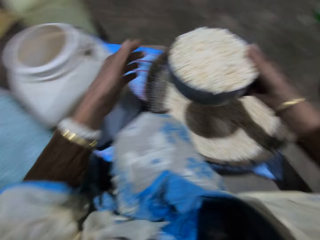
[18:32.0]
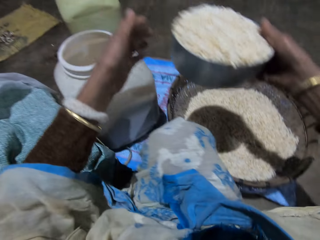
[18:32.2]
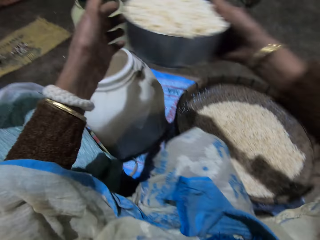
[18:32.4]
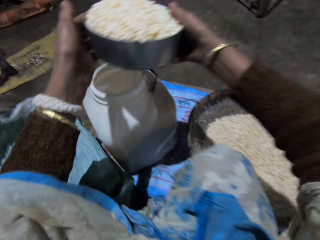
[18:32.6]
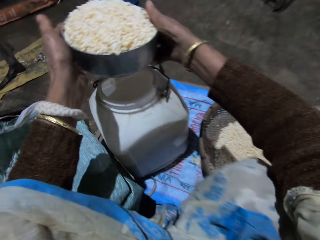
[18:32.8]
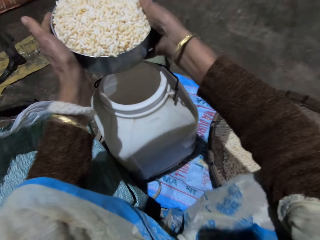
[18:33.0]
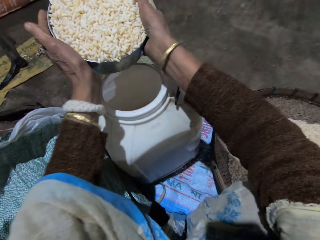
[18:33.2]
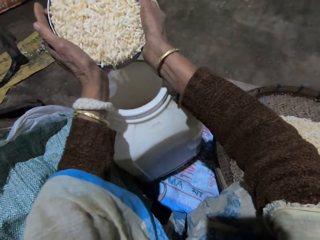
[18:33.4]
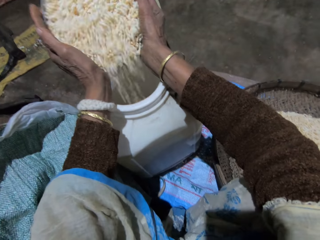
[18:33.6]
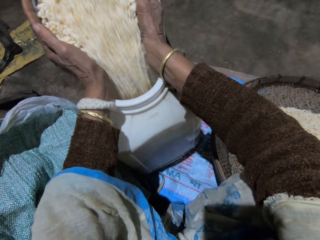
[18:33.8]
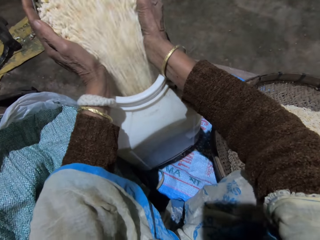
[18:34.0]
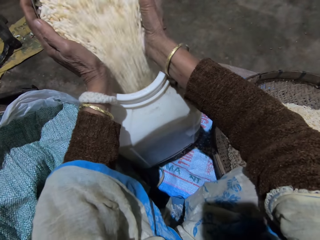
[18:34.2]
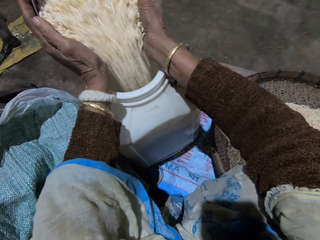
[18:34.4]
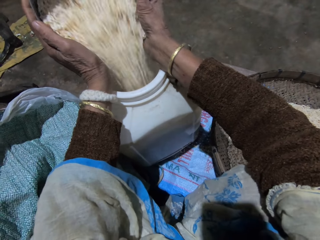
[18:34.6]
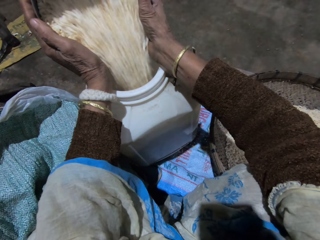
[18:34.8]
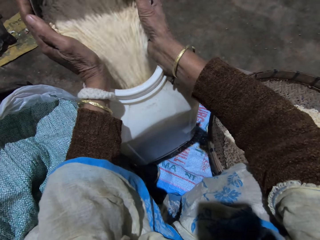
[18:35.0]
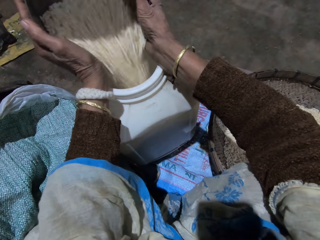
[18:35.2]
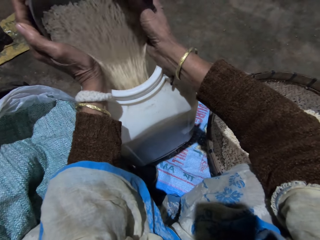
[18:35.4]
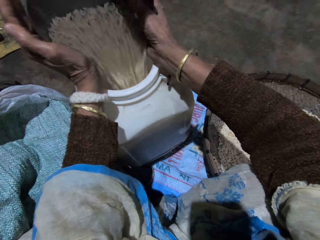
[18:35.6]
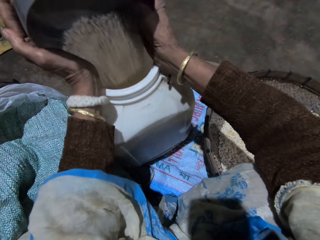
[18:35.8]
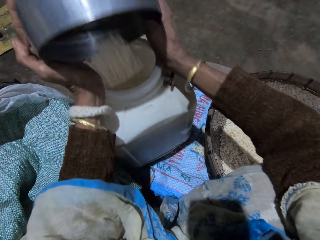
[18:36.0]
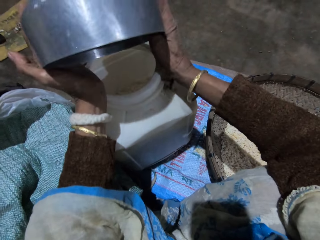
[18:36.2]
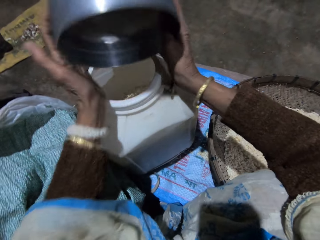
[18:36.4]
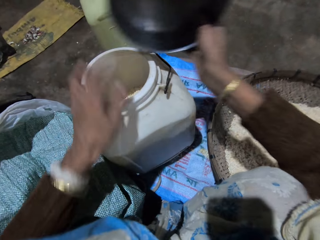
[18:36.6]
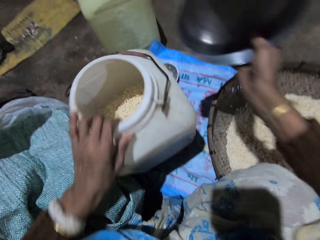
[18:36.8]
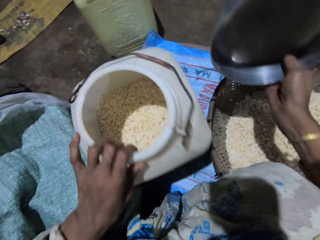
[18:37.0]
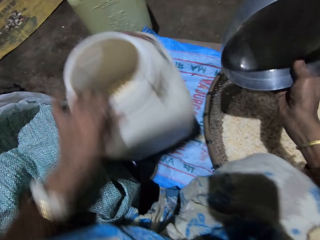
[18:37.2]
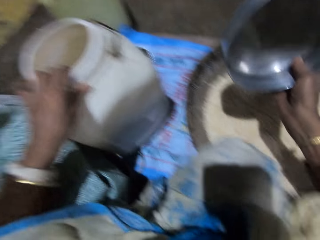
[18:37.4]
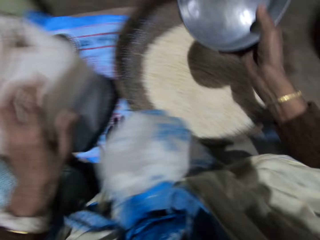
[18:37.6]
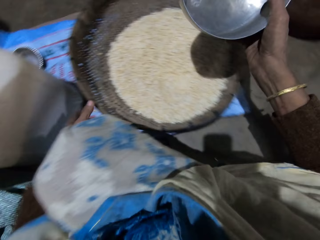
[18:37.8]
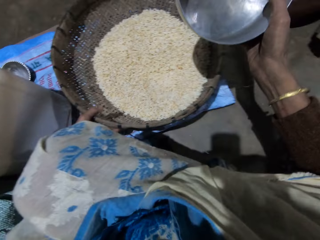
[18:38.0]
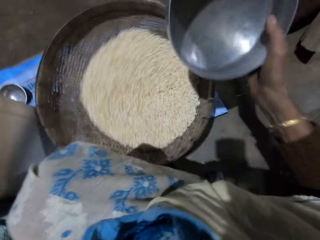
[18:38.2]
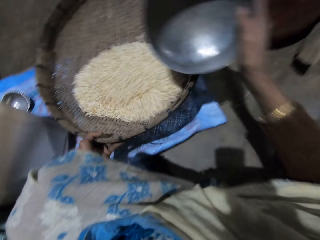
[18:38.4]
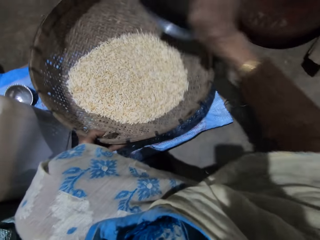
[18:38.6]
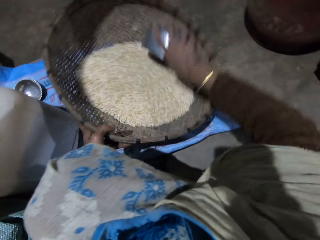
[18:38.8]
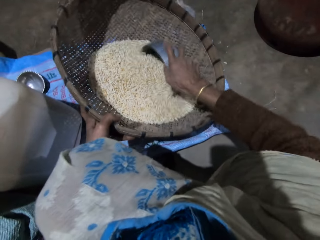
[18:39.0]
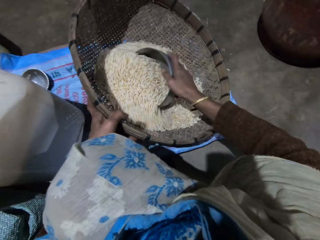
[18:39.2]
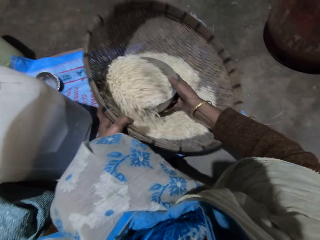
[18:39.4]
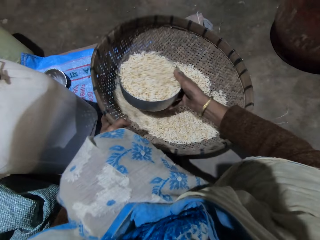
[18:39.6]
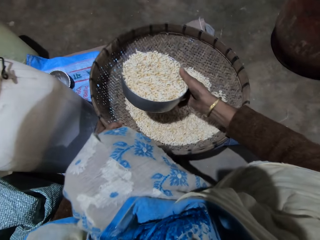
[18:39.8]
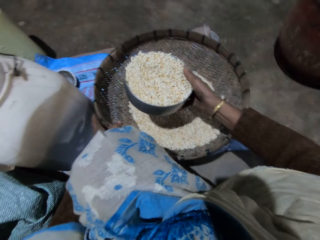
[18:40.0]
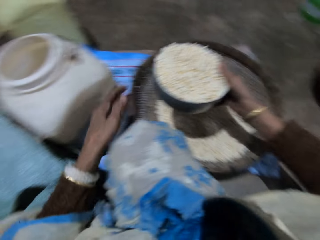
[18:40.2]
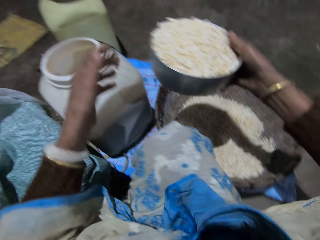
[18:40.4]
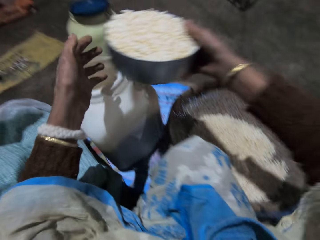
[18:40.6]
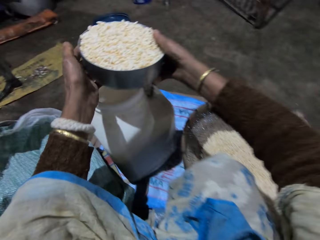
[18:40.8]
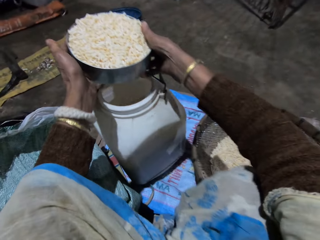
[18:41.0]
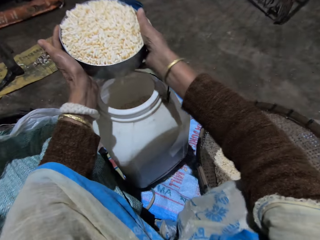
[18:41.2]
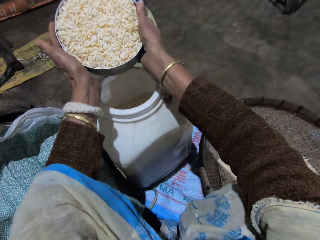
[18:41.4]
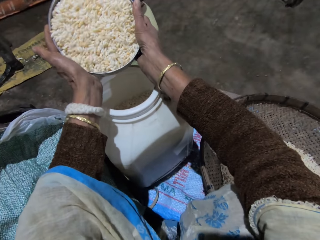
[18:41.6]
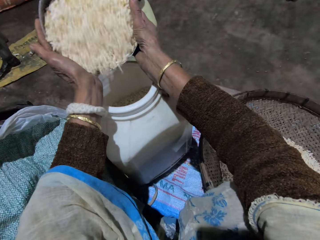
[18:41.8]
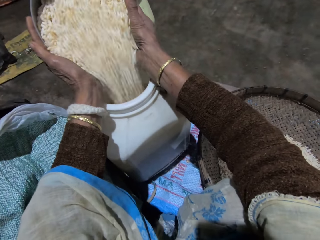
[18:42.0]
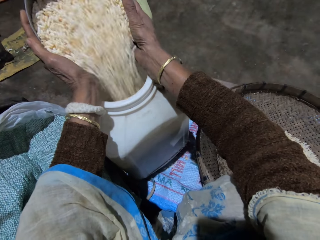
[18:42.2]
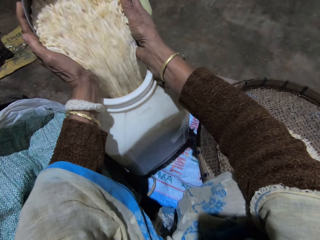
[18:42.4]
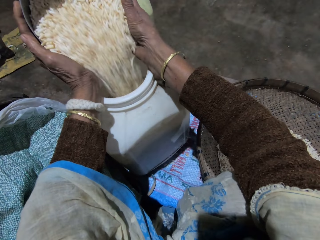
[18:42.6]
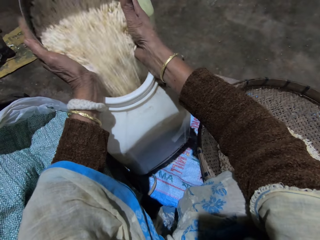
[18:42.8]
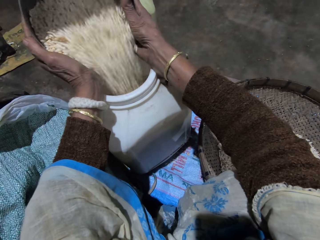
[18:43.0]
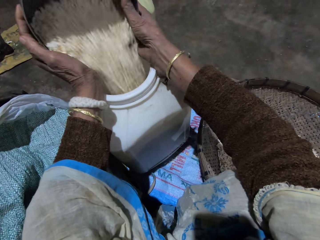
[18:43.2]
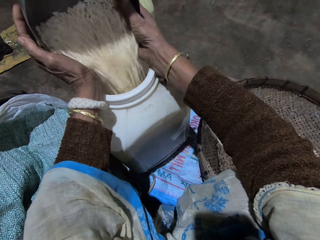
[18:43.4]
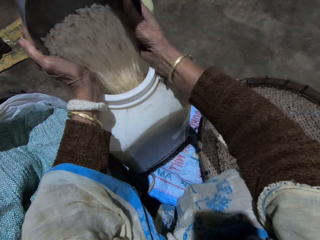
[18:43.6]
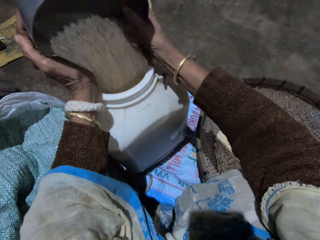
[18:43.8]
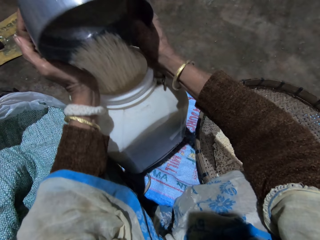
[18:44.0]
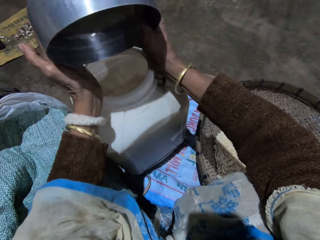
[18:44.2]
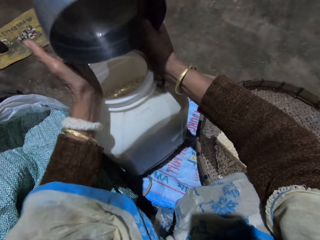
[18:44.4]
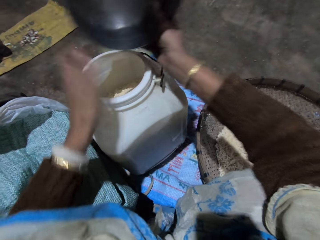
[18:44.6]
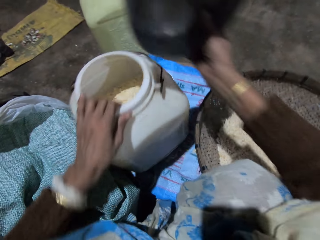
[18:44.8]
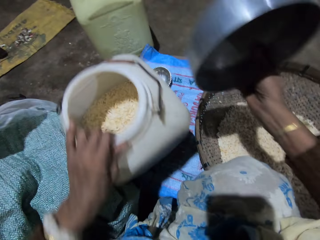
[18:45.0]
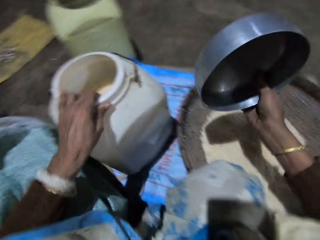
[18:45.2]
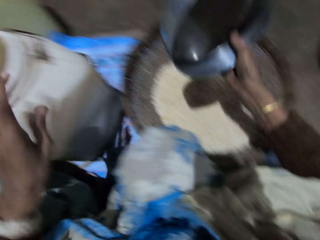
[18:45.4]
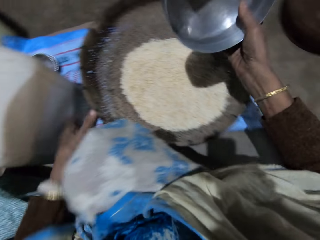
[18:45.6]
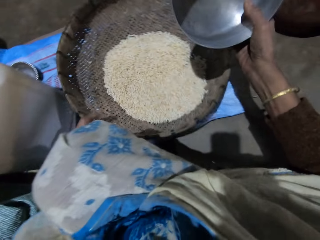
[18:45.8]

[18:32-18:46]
The camera wearer pours the rice into the storage container. She holds the stainless bowl with both hands. She pulls the drum with her left hand. She tilts the storage container. She adjusts the winnowing basket. She shakes the basket with her left hand. She scoops grains from the basket with the stainless bowl with her right hand. She pours the rice into the storage container. She holds the stainless bowl with both hands. She adjusts the storage container. She pulls the drum with her left hand.

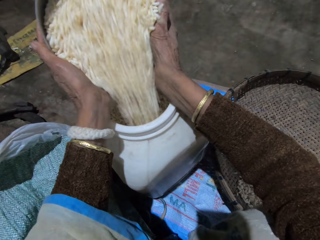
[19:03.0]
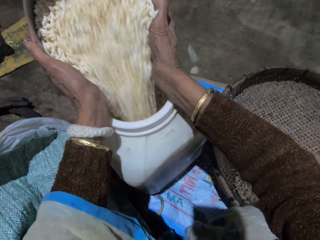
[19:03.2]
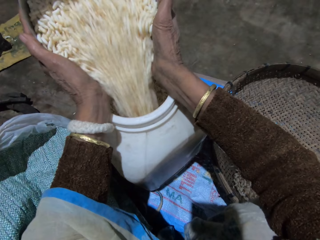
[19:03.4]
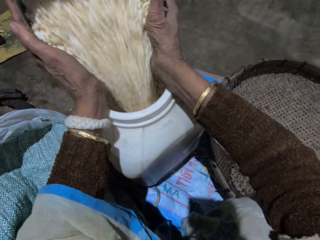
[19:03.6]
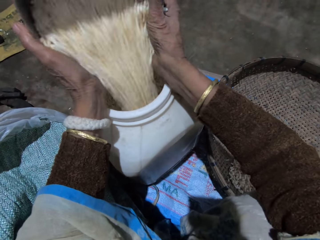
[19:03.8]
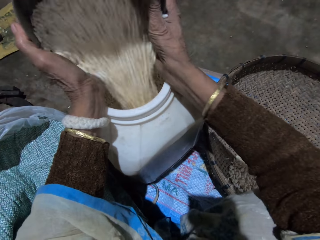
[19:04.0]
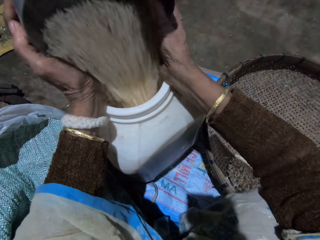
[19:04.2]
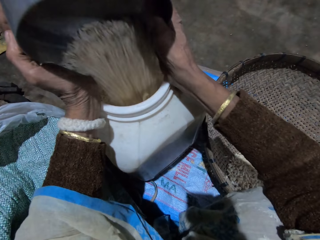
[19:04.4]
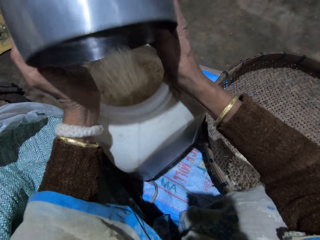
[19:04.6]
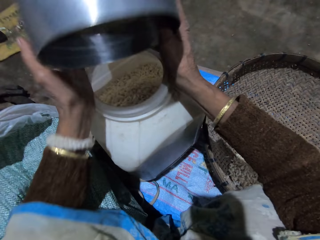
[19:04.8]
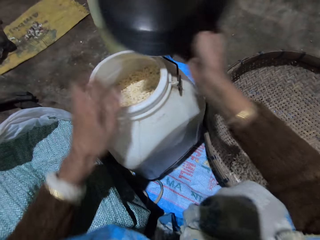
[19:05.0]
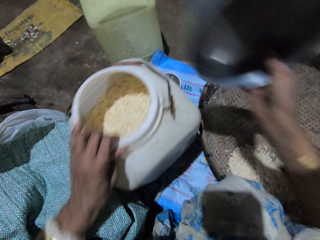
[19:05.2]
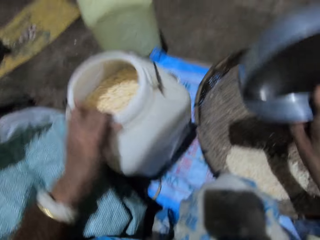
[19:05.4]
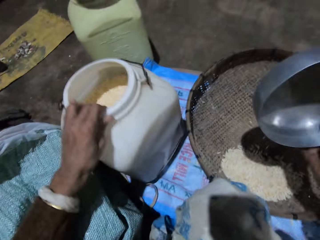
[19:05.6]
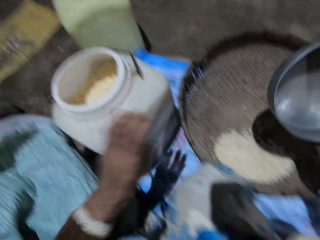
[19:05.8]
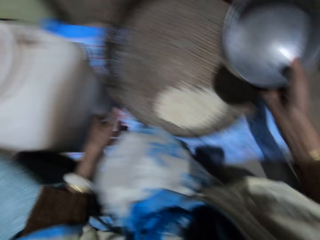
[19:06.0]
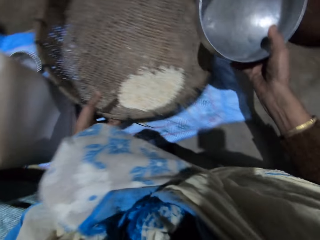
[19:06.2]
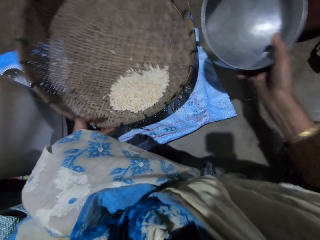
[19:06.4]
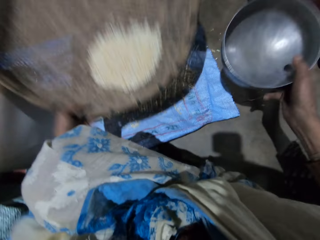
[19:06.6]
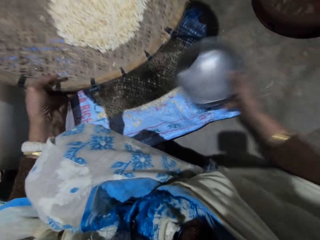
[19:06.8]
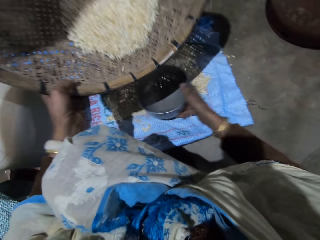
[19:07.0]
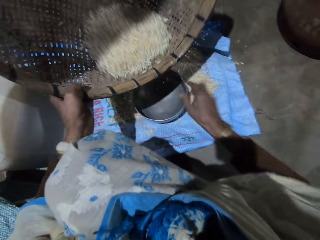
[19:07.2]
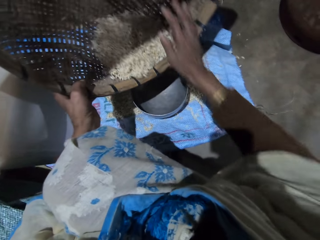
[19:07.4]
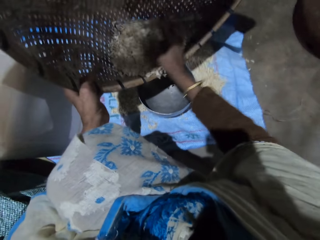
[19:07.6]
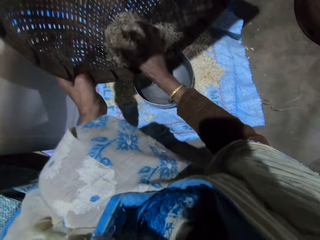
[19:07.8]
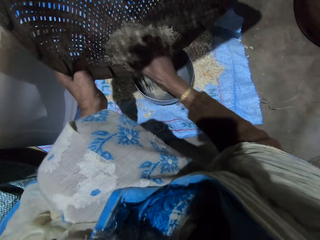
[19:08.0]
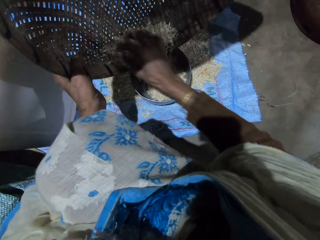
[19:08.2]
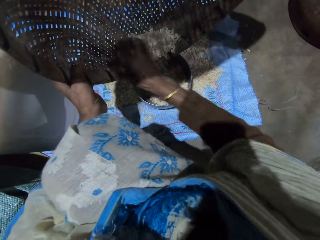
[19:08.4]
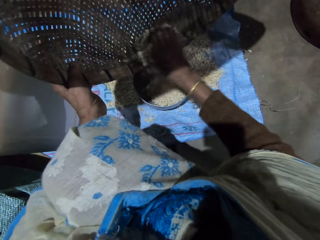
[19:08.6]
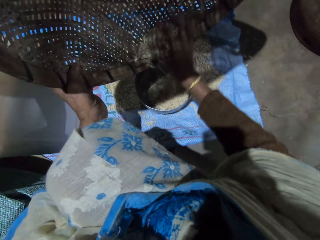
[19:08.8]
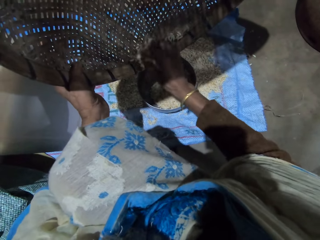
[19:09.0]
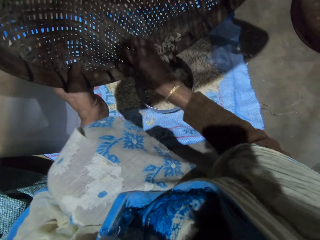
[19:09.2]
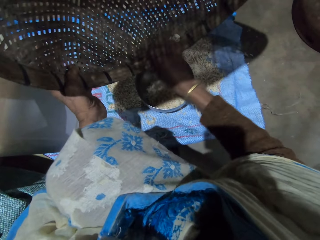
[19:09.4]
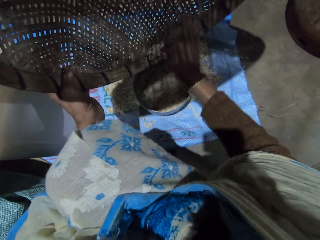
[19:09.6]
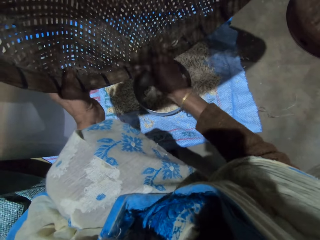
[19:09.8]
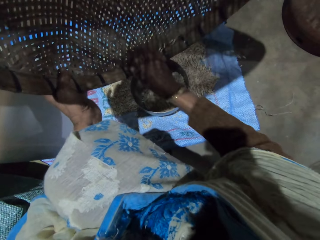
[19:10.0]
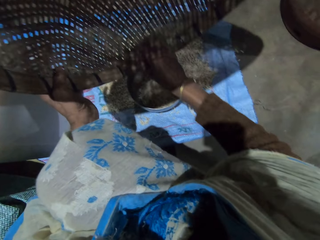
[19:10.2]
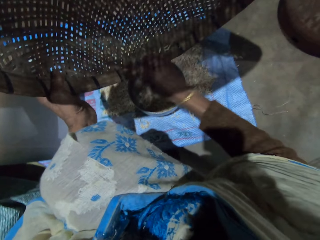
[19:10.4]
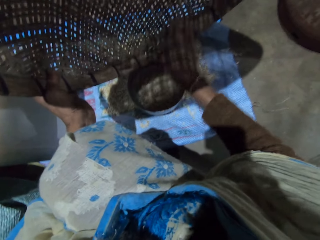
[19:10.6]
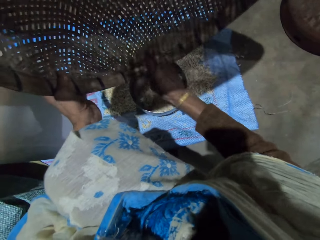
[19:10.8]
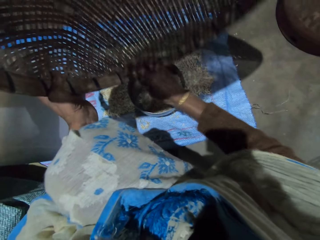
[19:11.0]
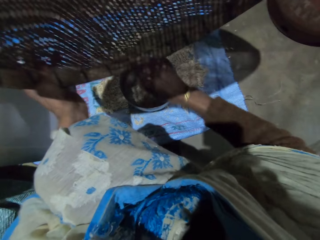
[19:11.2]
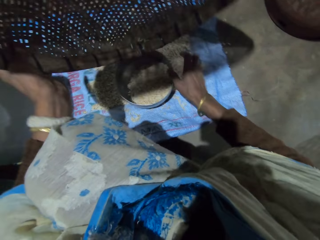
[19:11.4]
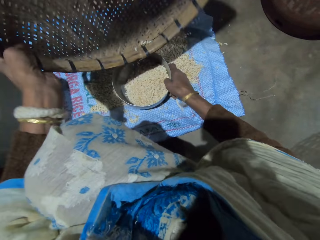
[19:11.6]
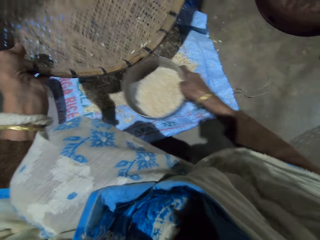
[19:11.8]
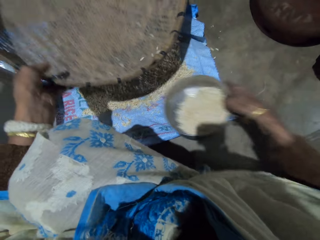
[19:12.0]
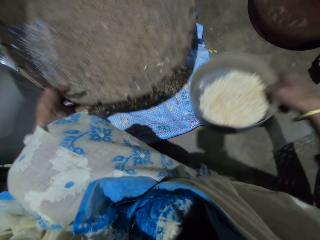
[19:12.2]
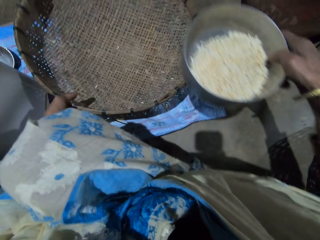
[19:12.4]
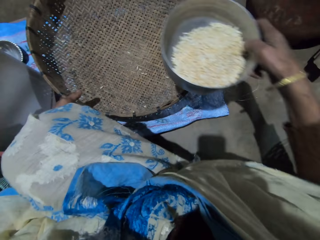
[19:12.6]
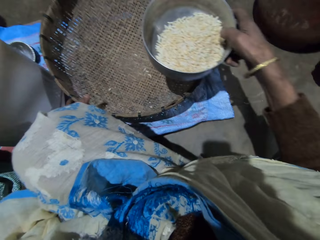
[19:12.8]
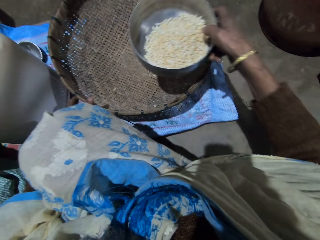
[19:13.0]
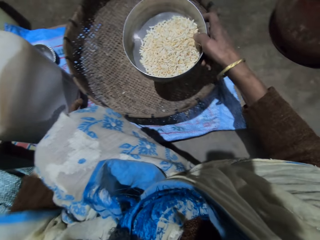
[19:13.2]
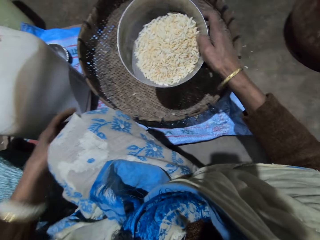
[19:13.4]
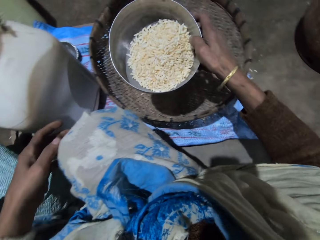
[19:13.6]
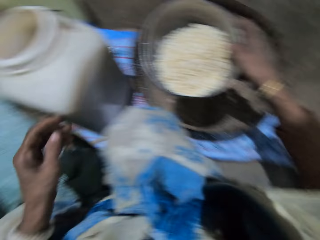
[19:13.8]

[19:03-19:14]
The camera wearer pours grains in the drum. She shakes the drum with her left hand. She picks up the winnowing basket. She carries the basket with her left hand. She drops the stainless bowl or measuring pot on the sack on the floor. She pours grains from the basket into the stainless bowl with her right hand. She picks up the measuring pot. She carries the stainless bowl with her right hand. She drops the basket on the floor.
